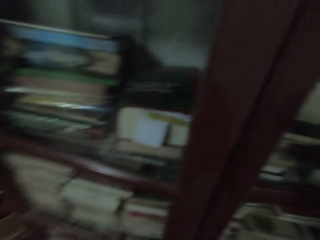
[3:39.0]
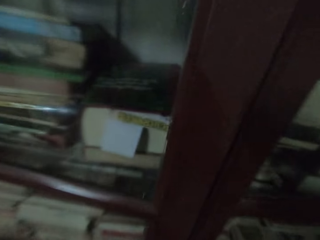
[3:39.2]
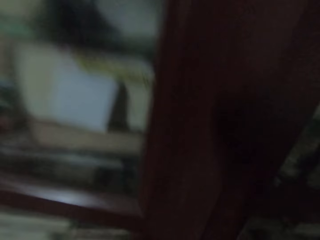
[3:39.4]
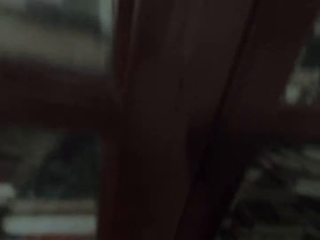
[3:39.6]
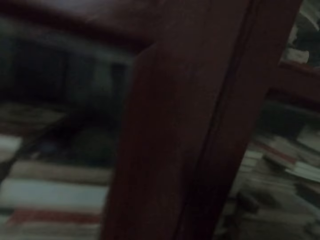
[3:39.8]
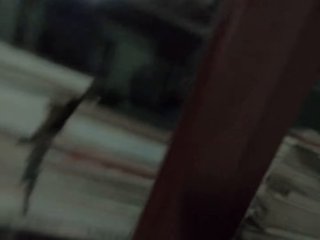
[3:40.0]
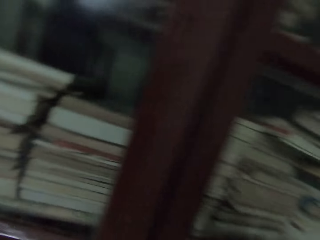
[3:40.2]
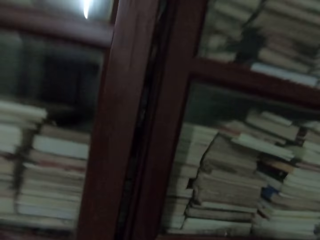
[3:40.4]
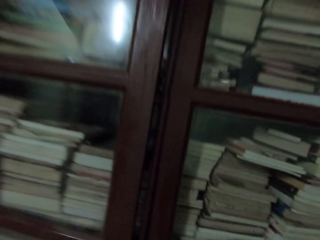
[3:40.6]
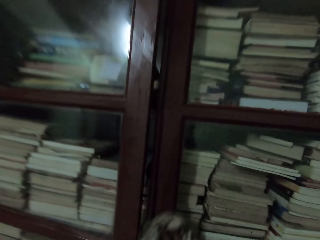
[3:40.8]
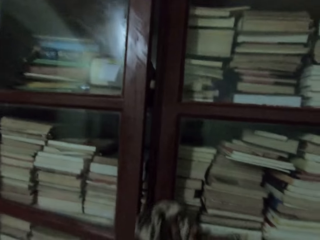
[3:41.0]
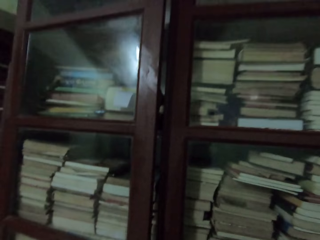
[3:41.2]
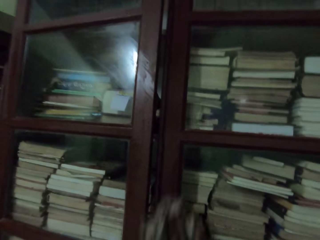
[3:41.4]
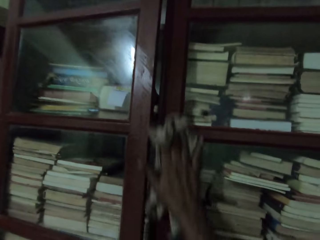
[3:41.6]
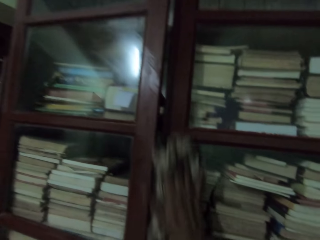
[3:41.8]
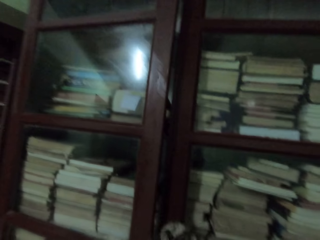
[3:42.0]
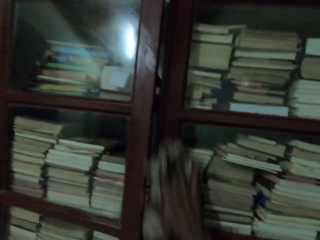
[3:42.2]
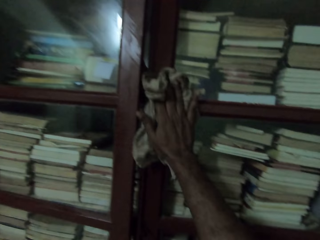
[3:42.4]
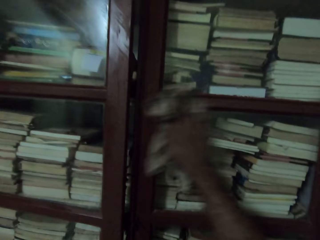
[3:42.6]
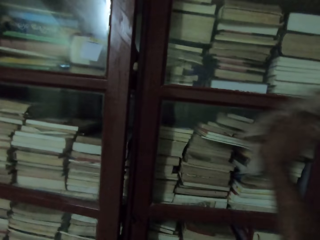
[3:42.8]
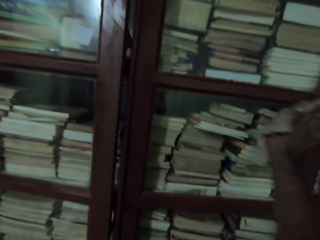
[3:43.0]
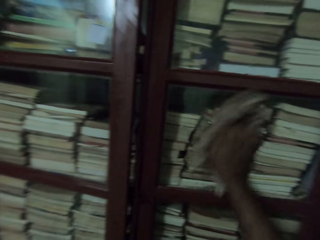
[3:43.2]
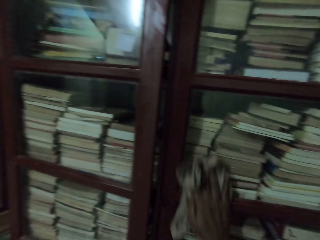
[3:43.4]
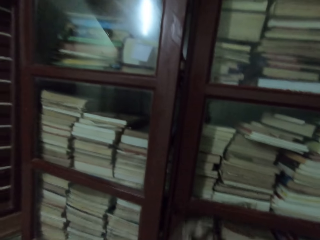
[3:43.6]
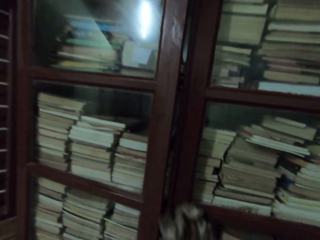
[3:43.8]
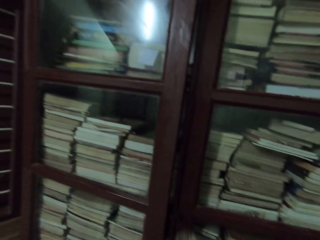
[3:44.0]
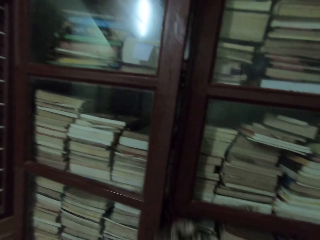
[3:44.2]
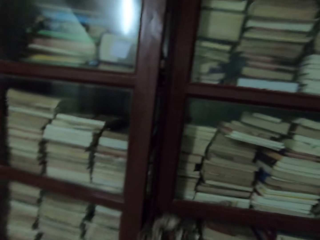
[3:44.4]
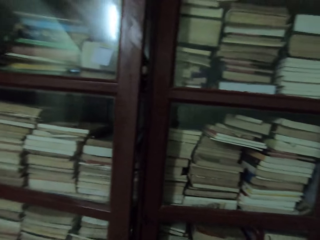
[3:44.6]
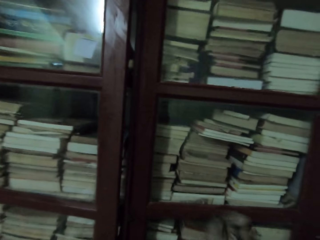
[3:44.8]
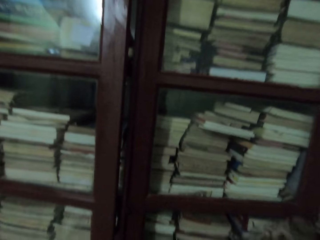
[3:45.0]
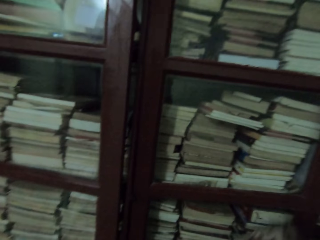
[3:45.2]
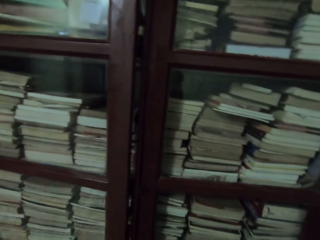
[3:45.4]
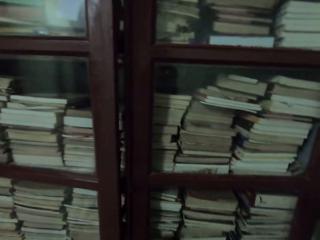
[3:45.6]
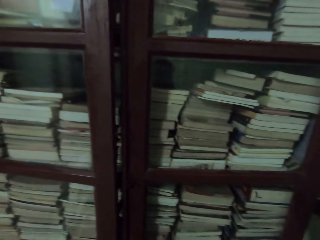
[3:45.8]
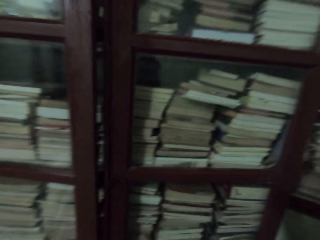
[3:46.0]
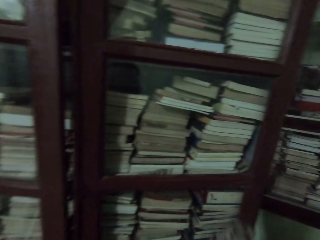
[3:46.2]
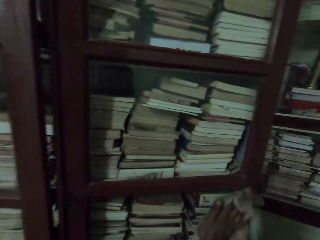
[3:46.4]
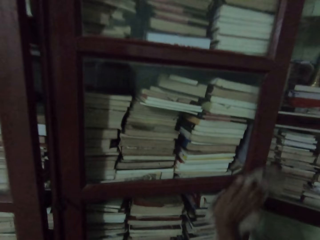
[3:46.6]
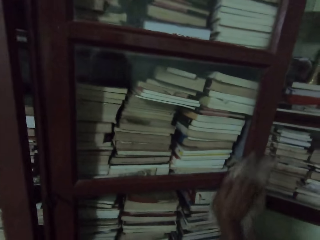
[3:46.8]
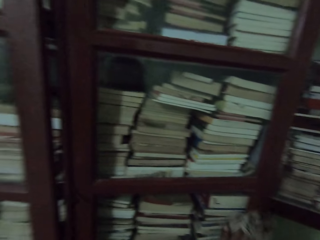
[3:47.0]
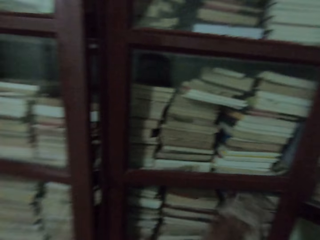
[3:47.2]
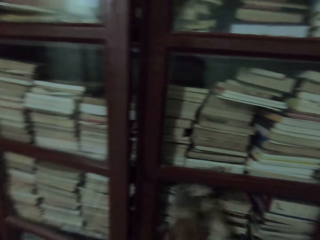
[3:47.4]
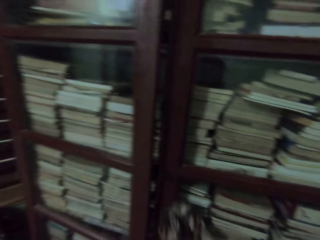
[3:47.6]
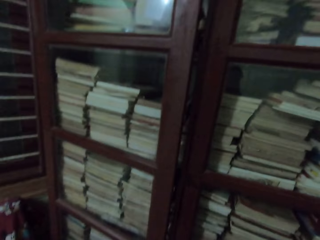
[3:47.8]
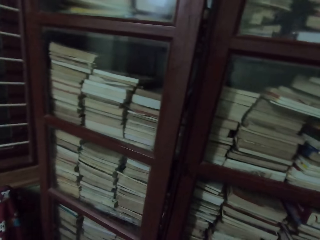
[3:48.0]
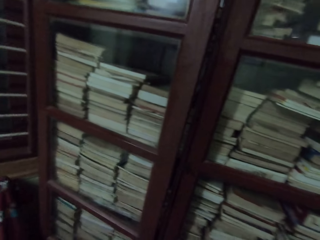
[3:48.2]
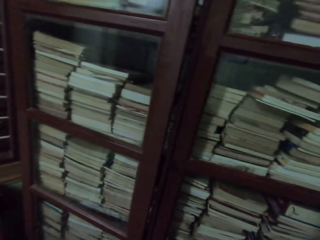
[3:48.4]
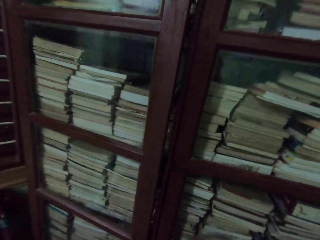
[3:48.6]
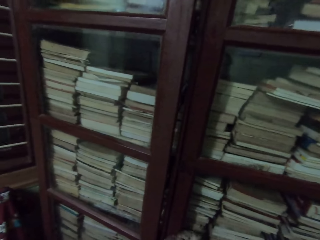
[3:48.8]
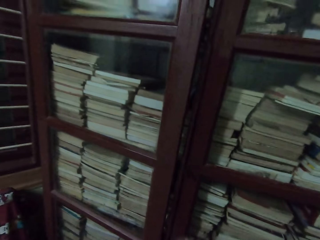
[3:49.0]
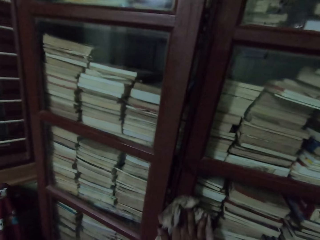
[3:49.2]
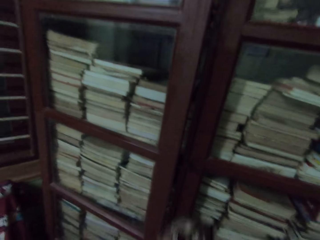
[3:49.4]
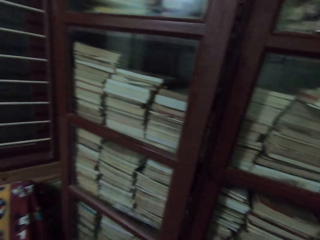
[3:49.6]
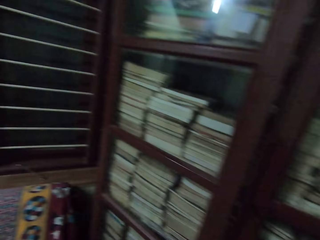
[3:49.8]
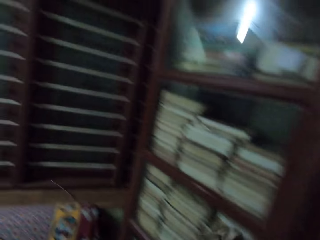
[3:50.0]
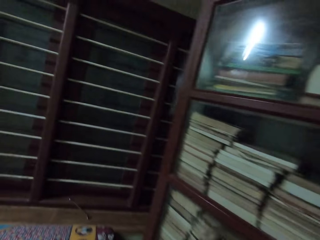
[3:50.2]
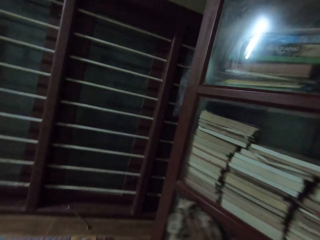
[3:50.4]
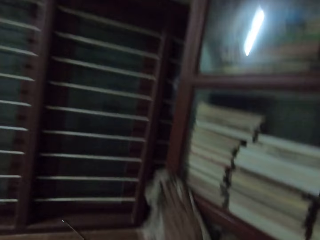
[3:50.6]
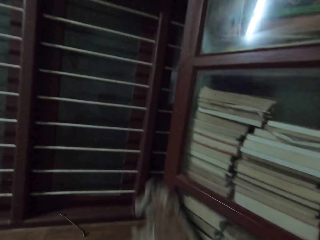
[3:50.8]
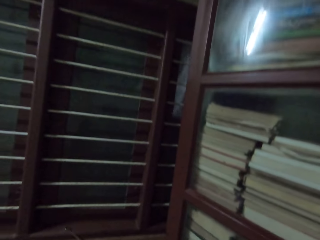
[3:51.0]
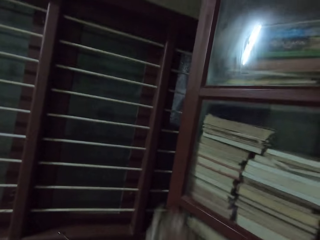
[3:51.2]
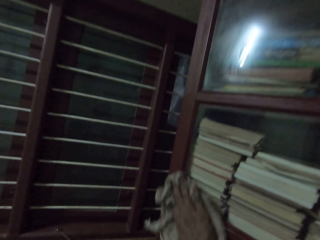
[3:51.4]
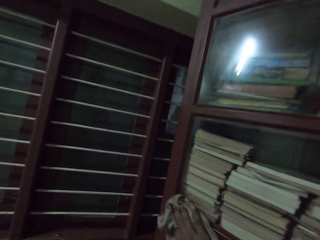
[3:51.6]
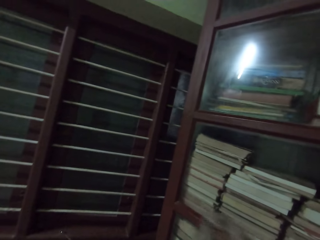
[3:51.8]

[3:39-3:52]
The camera wearer cleans the book shelf glass with the rag in her right hand. She cleans the book shelf glass with the rag in her right hand again.

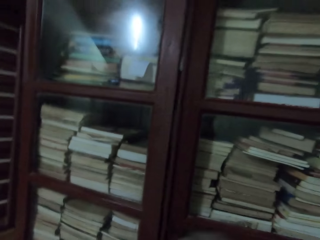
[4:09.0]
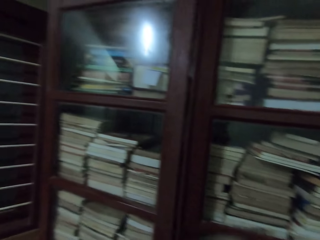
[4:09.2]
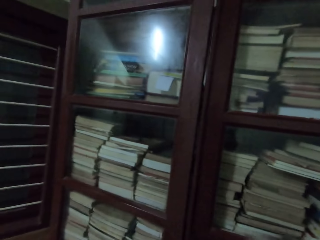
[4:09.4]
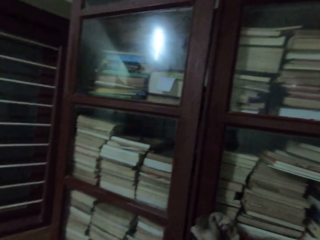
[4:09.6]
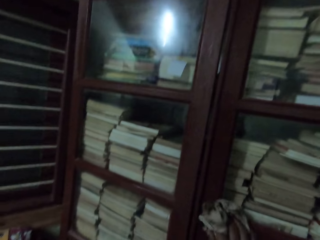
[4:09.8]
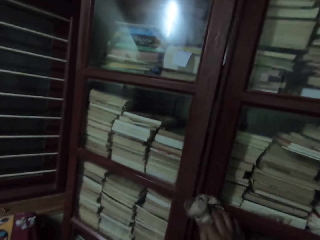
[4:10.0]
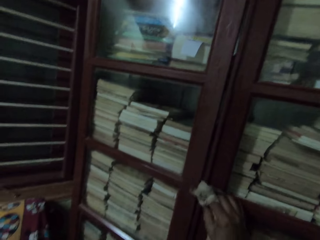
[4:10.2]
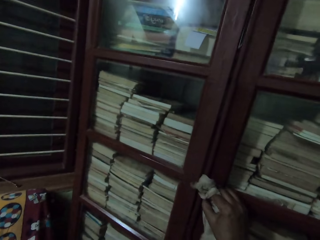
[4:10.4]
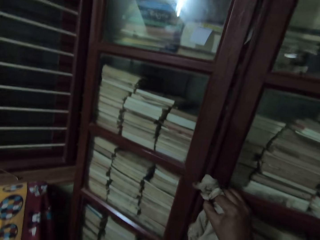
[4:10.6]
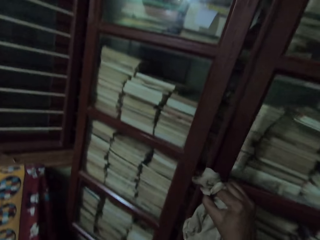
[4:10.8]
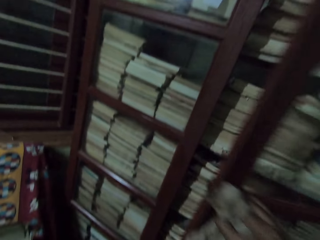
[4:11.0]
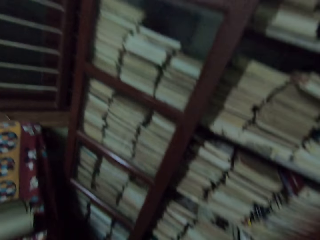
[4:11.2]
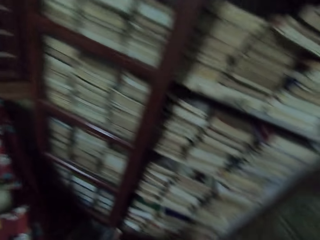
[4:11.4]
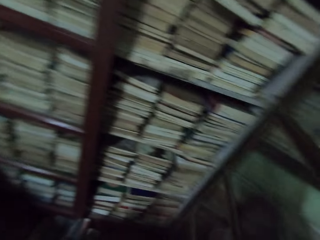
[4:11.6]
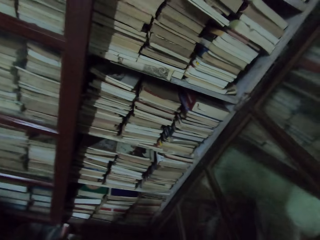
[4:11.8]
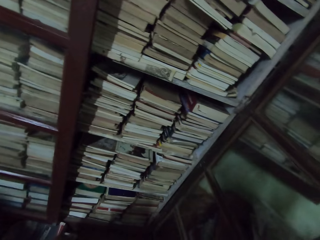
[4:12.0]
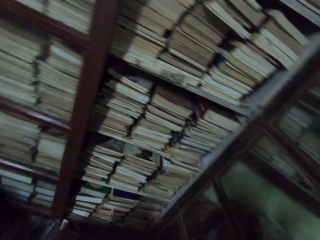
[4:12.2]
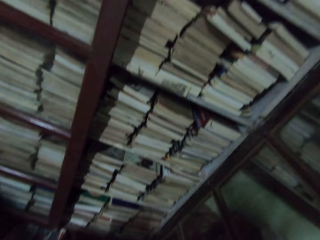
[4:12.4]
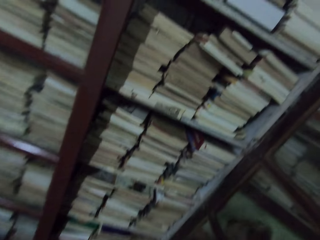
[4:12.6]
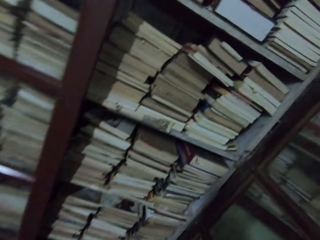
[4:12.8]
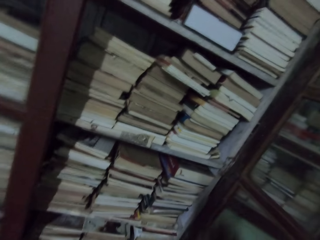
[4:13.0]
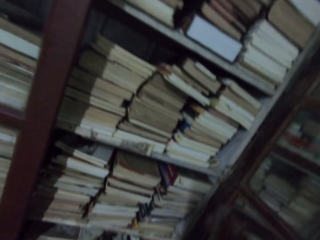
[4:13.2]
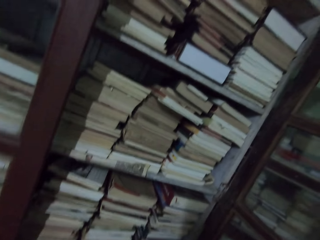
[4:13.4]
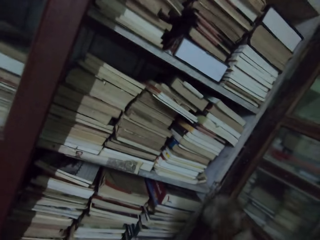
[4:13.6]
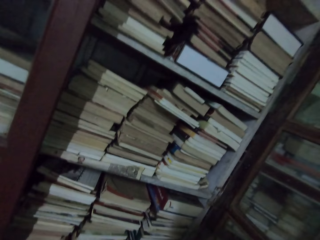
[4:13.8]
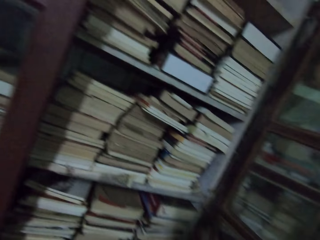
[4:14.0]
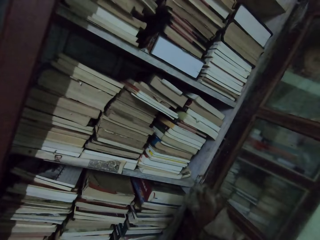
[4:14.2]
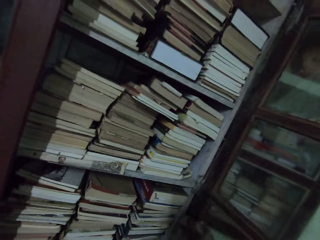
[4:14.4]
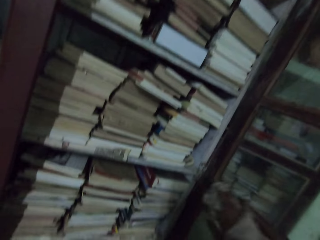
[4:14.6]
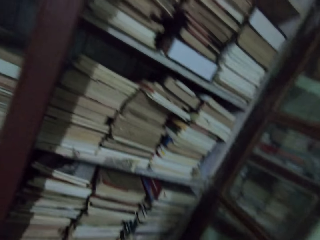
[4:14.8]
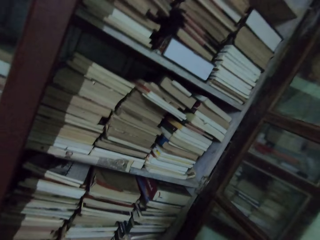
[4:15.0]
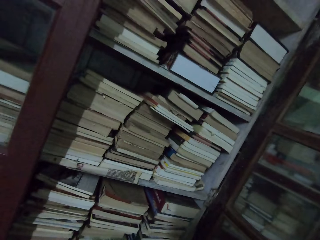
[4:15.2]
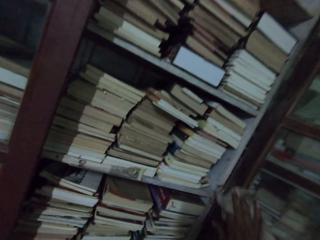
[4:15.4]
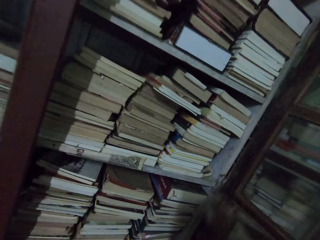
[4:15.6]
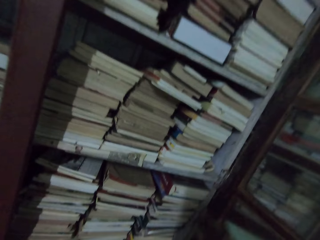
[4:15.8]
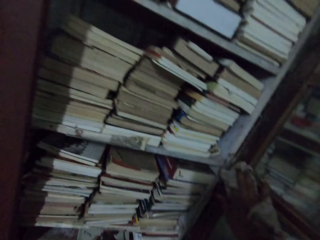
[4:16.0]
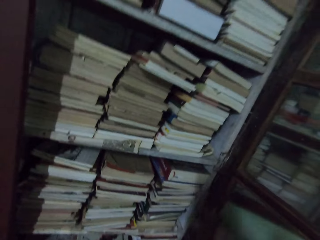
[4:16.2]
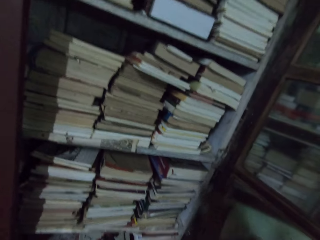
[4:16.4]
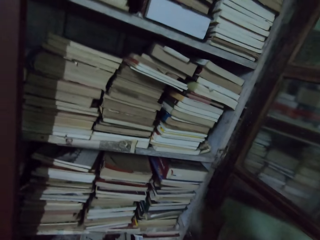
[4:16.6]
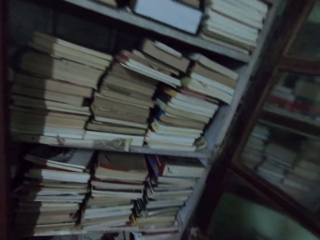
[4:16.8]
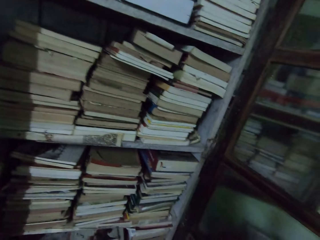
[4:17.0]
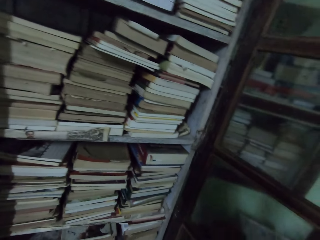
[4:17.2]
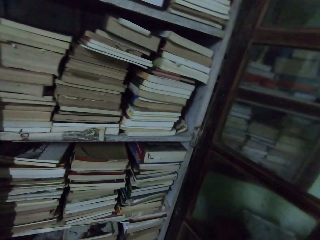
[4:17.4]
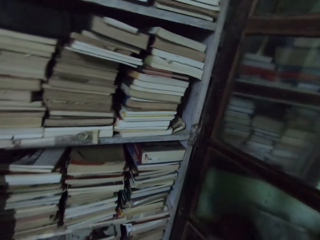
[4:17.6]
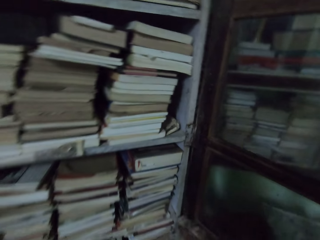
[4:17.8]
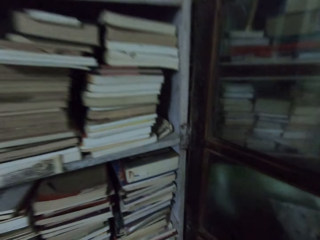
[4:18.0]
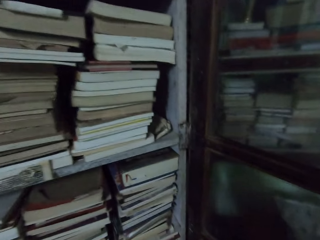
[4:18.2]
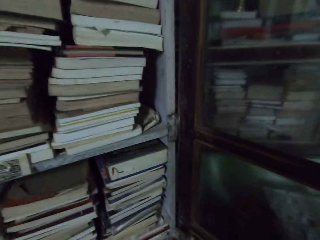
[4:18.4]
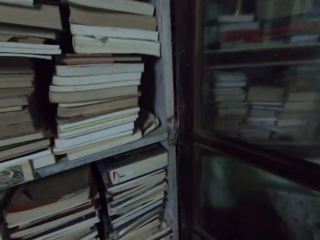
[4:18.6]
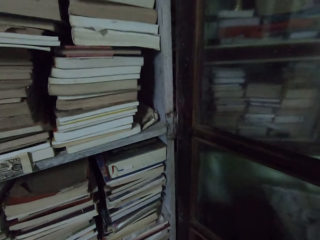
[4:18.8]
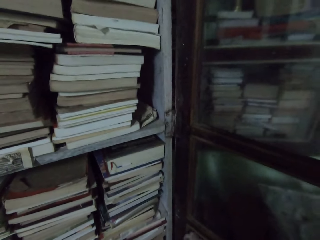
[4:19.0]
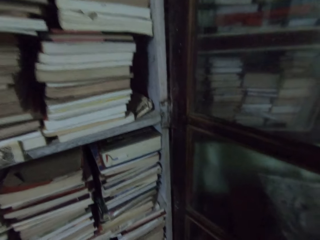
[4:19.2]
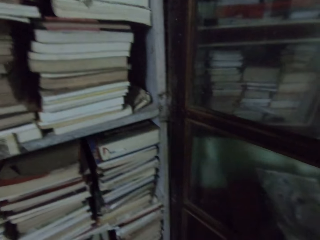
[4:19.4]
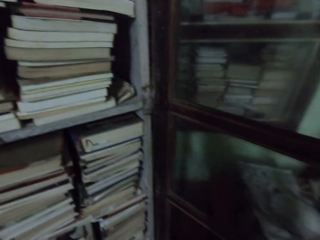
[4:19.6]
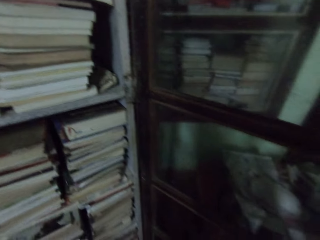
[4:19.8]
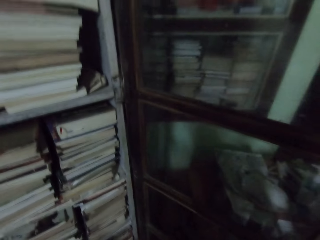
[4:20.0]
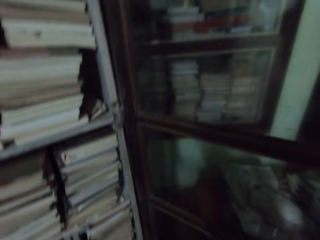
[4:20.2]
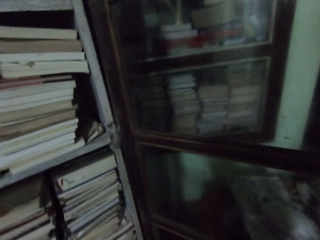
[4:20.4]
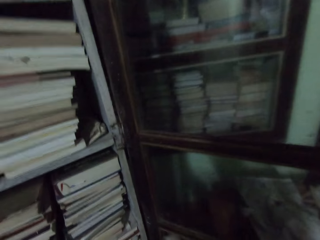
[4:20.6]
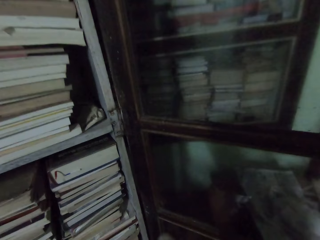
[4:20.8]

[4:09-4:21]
The camera wearer opens the book shelf door with her right hand. She wipes the door of the book shelf with a piece of cloth.
